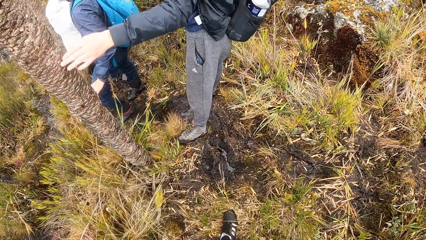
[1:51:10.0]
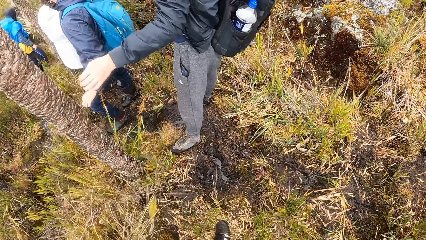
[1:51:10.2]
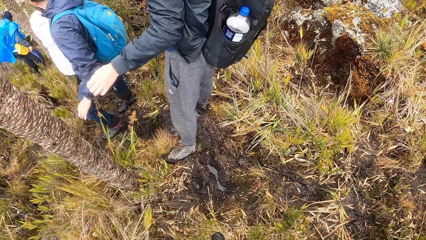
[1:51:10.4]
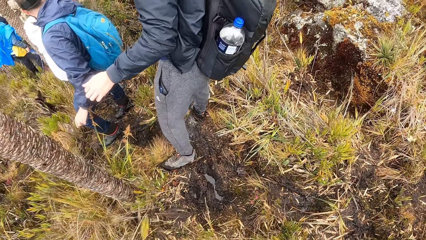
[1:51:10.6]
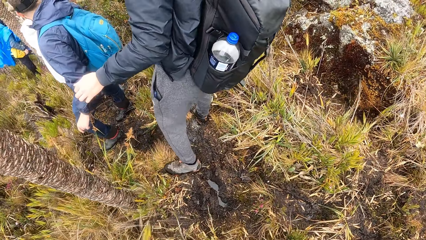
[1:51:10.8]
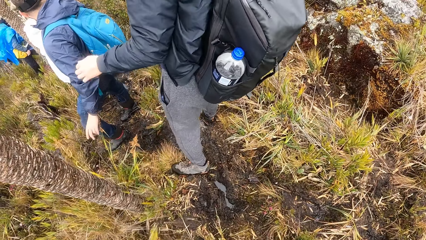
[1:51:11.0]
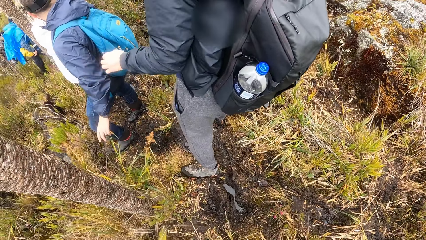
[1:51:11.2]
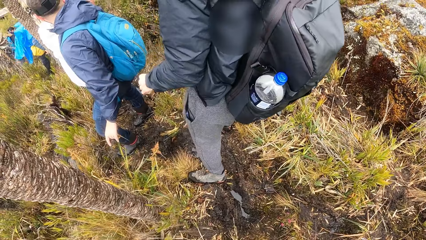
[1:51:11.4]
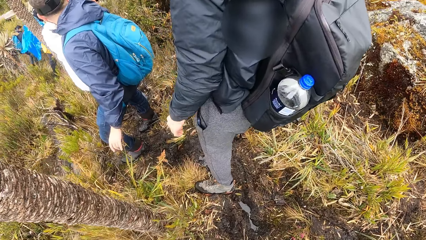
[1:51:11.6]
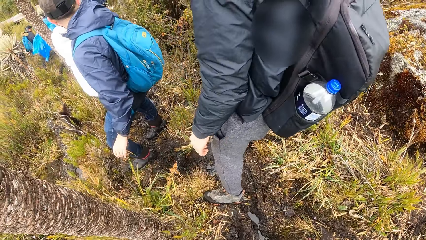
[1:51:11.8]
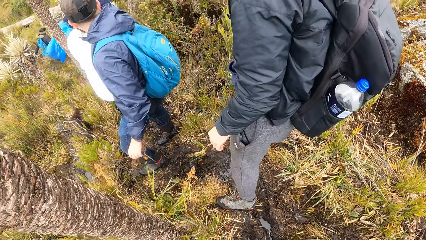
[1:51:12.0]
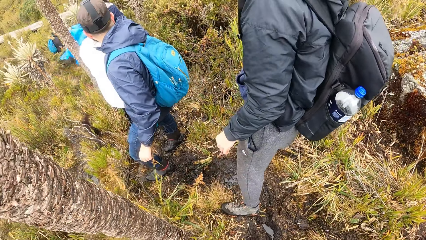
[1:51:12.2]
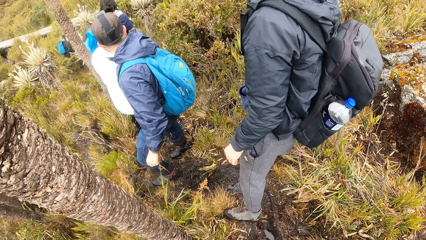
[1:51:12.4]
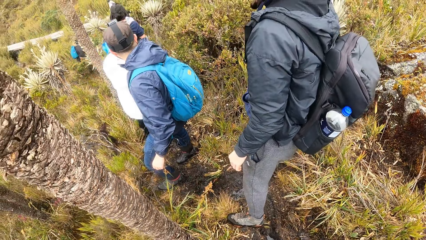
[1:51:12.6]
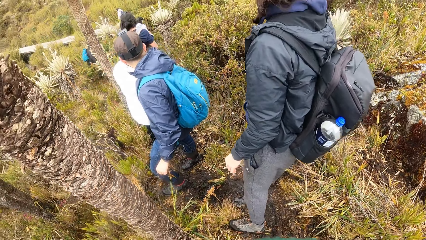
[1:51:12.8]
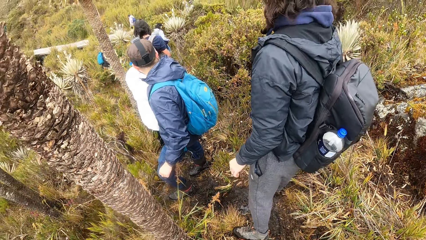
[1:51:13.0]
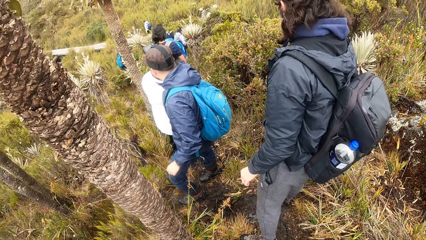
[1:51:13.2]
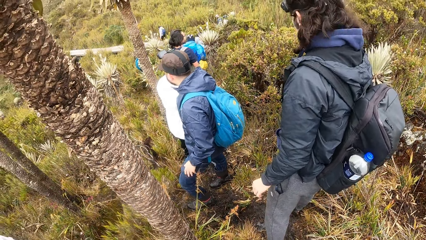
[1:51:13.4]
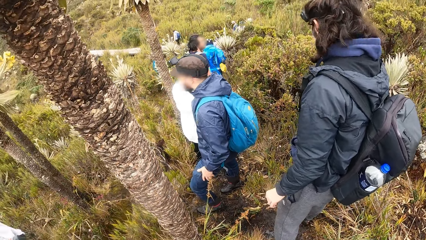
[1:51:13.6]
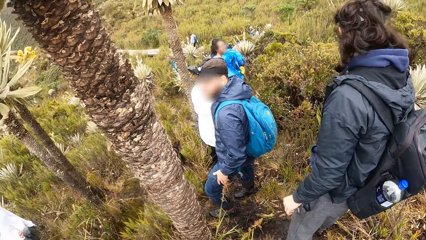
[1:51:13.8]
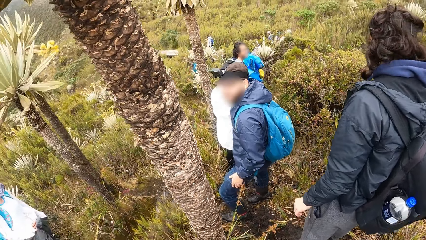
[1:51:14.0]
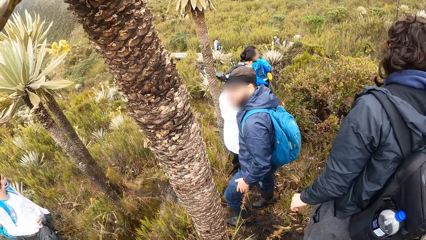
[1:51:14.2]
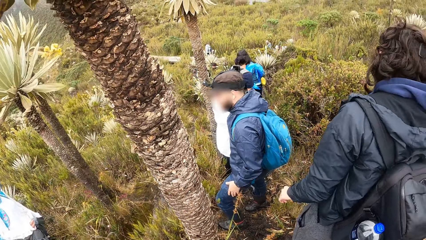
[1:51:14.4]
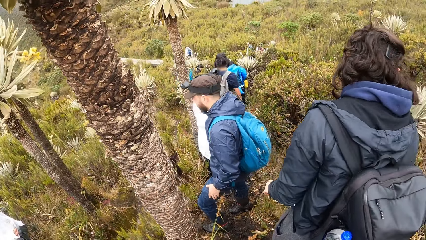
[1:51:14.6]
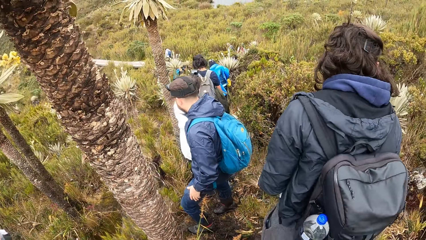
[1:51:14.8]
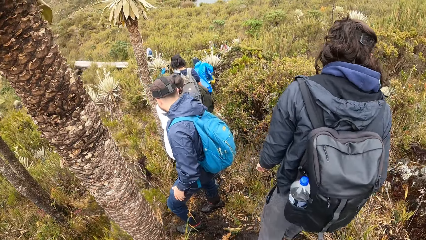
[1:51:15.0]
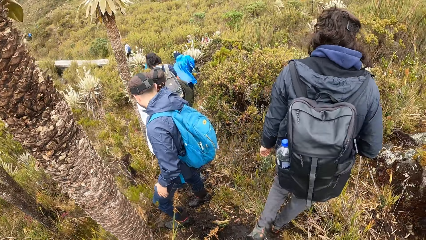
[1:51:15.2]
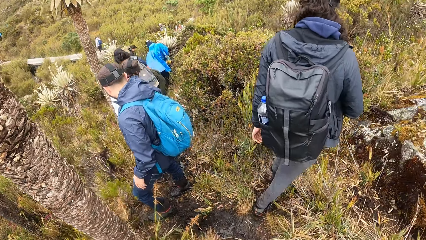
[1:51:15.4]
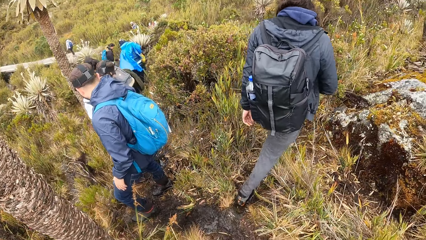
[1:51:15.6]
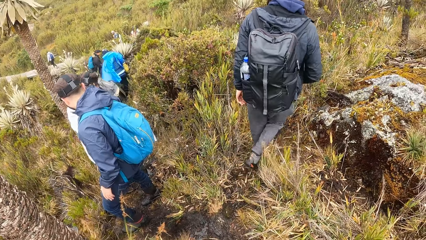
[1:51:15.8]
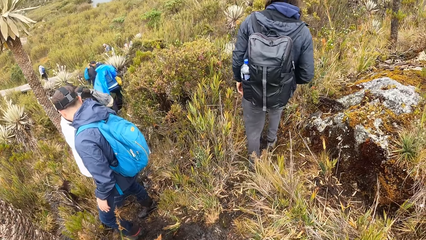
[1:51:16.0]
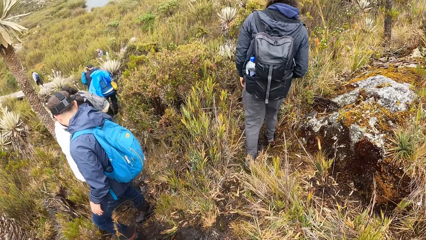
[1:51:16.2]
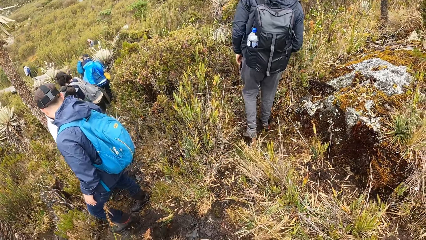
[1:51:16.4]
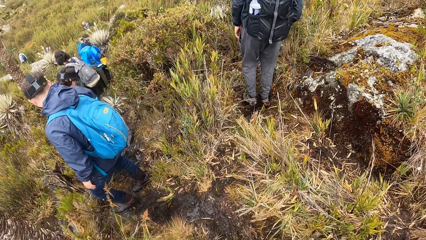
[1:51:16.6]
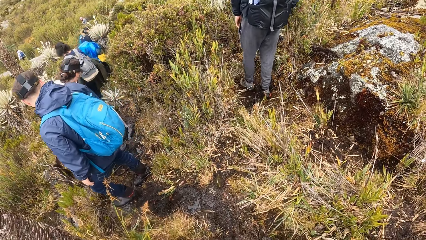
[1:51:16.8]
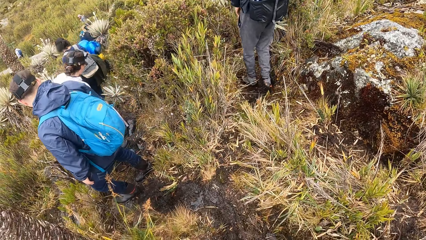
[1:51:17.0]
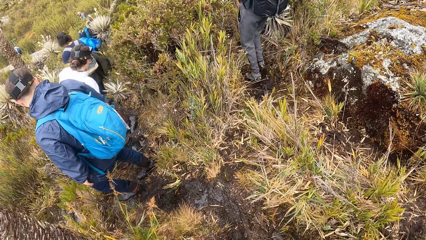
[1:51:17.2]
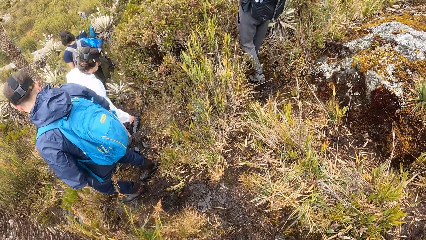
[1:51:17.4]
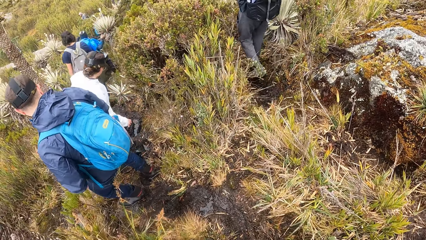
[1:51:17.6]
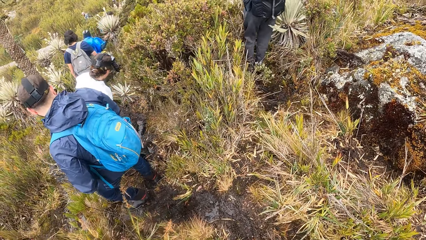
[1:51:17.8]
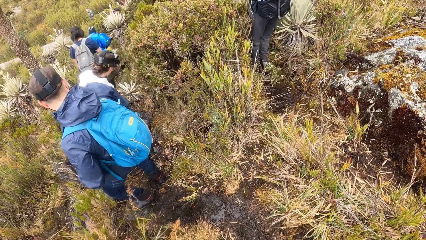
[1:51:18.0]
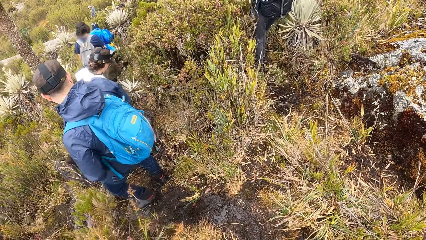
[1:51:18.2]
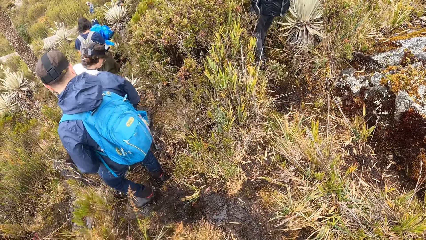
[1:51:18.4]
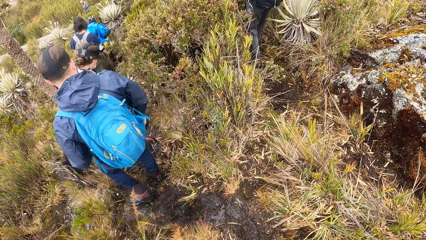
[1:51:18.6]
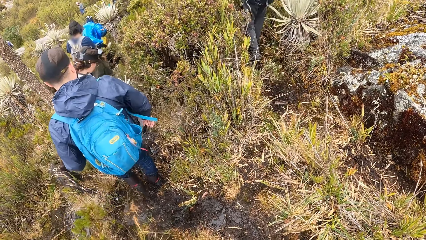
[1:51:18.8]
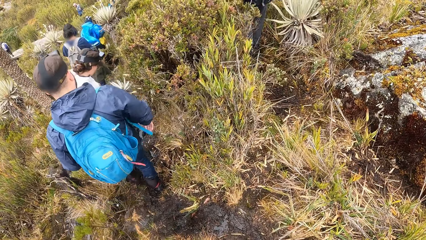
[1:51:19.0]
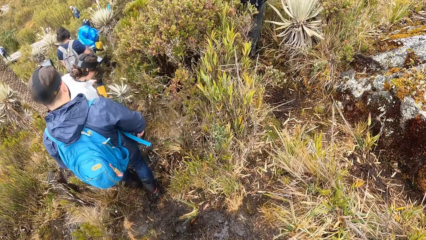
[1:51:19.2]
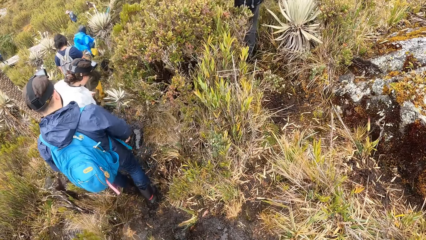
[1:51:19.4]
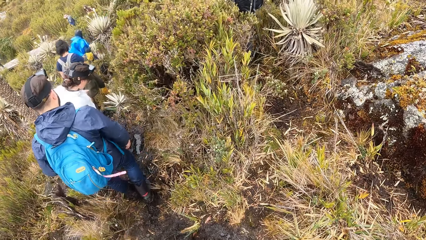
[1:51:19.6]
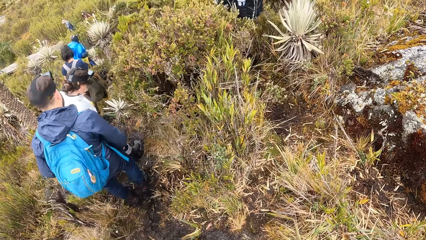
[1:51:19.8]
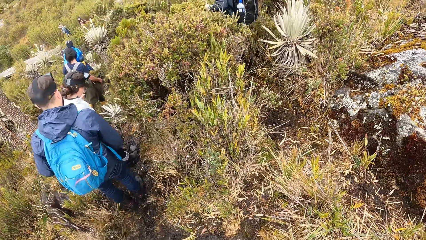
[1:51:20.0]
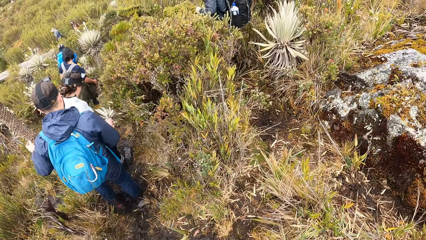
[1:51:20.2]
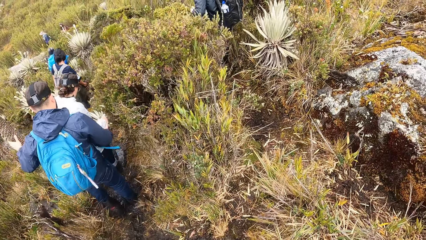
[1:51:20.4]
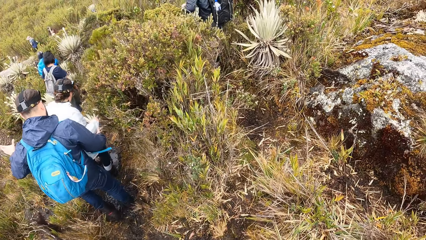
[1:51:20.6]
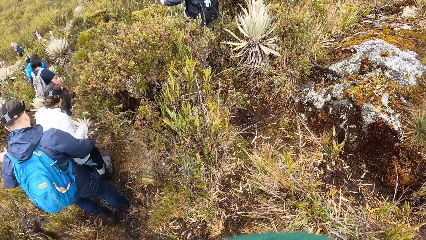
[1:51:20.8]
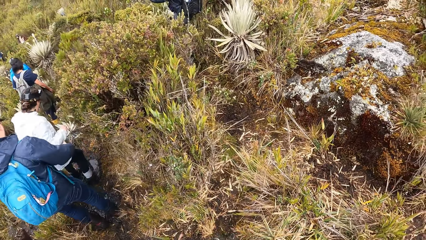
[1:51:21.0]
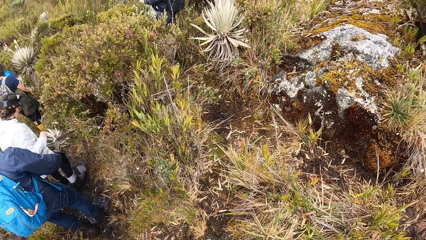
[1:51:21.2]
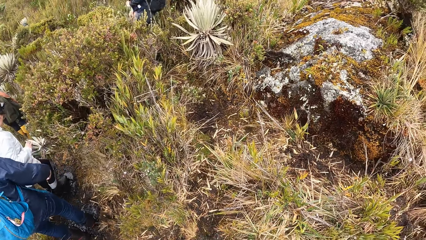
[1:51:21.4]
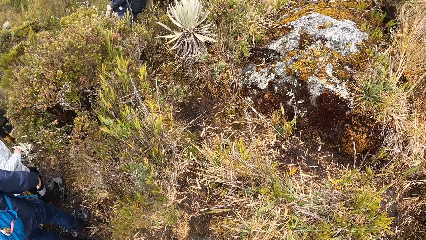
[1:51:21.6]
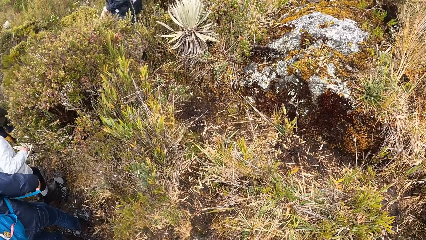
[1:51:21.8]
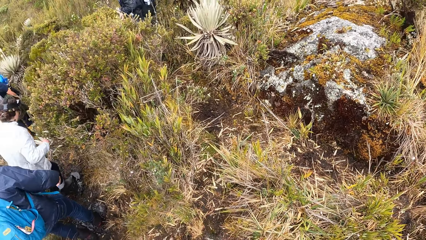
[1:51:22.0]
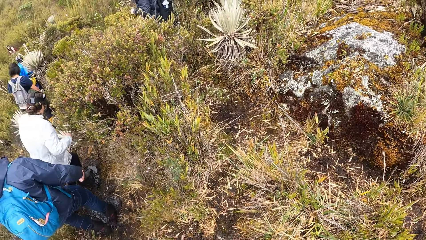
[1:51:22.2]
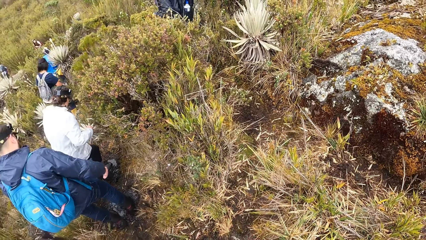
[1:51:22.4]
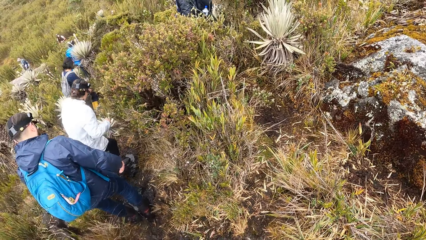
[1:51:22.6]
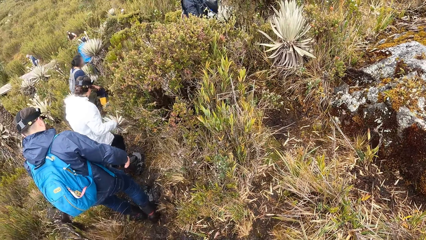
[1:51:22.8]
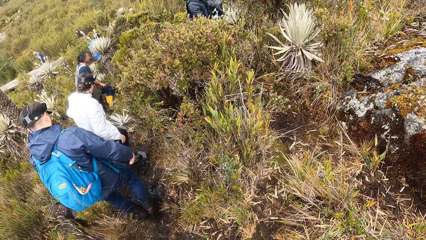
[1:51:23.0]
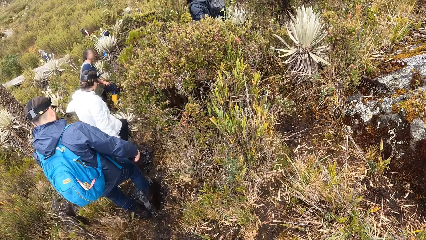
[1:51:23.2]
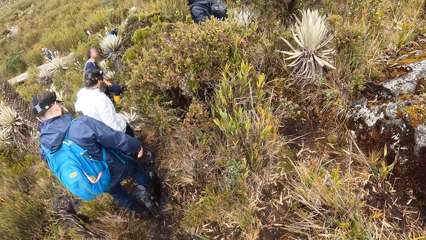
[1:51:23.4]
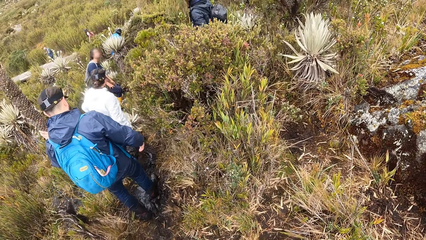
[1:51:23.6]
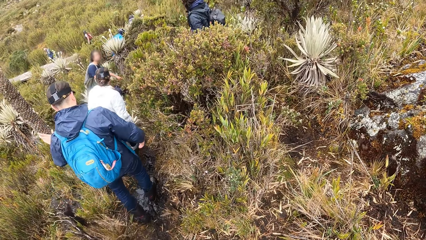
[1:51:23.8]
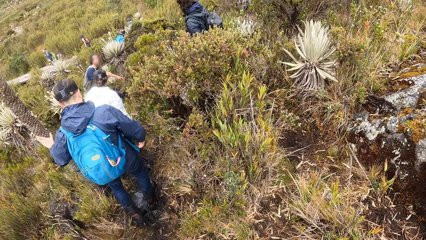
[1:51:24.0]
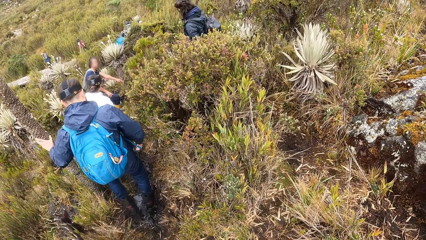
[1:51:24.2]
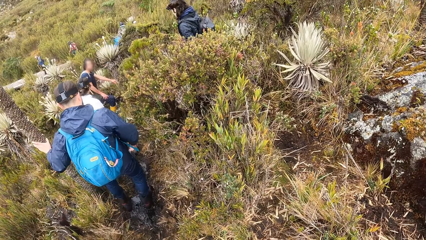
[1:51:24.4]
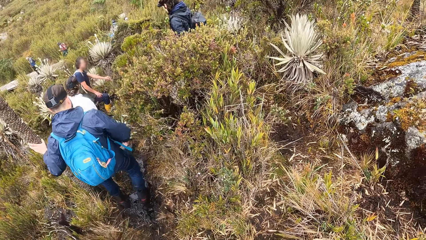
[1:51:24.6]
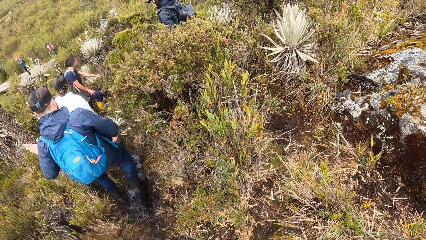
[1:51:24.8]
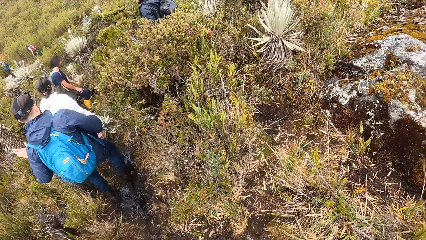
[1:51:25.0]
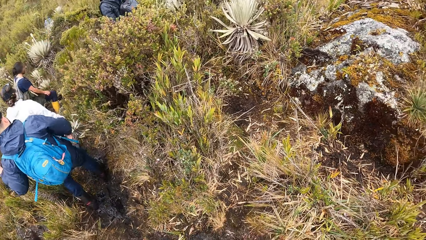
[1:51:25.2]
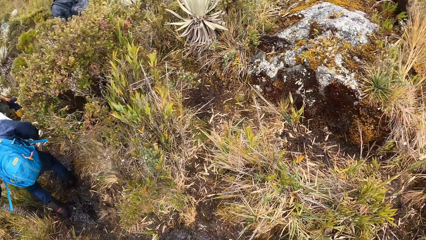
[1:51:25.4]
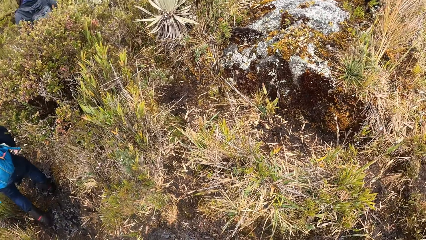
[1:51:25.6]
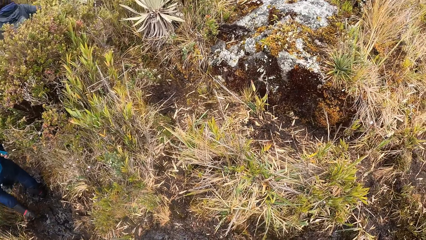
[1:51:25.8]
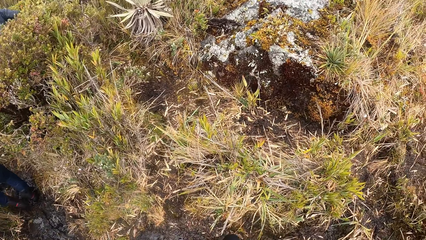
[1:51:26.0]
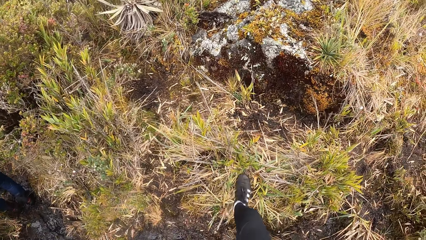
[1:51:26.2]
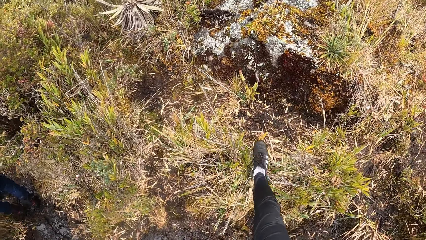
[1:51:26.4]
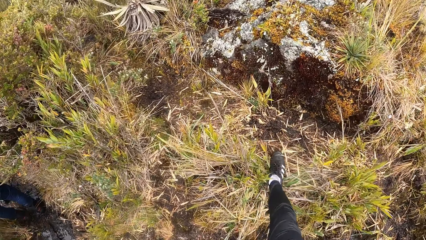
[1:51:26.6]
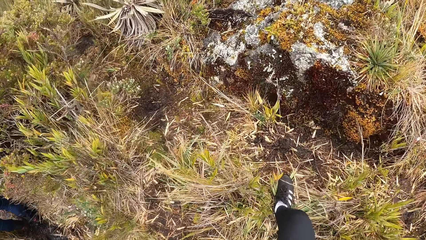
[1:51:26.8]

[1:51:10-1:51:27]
The camera wearer walks on a bush path with some tourists. They stare at the field. A man walks in the field.
